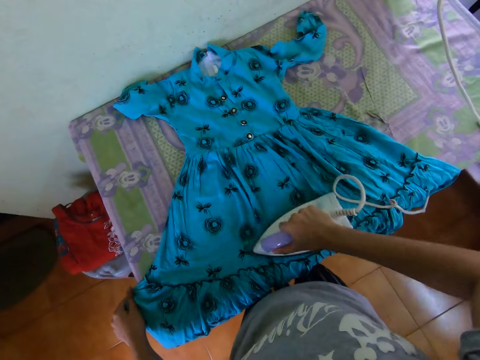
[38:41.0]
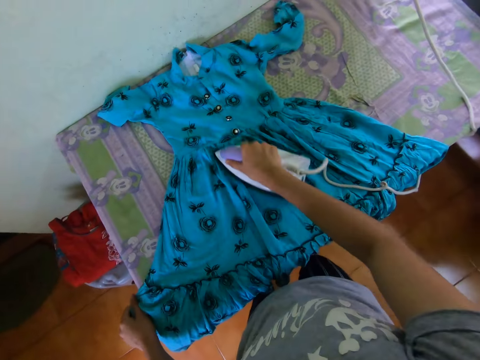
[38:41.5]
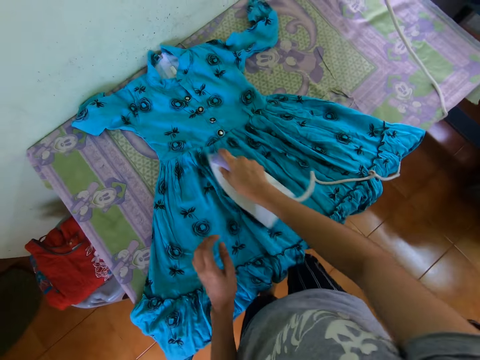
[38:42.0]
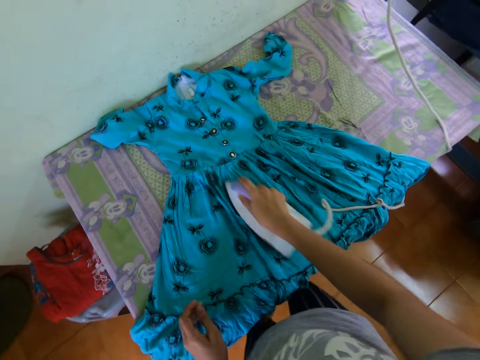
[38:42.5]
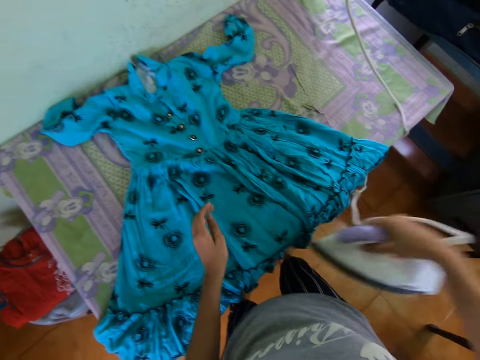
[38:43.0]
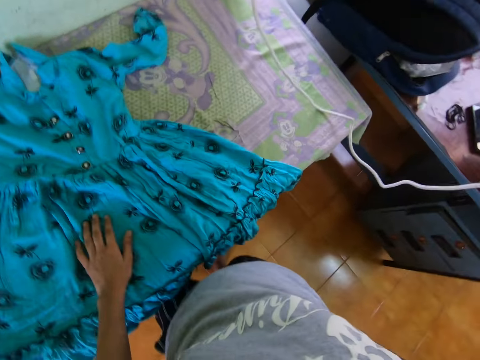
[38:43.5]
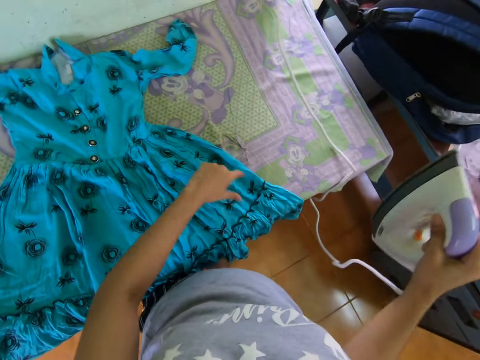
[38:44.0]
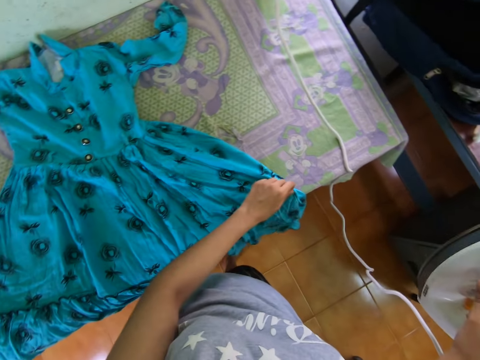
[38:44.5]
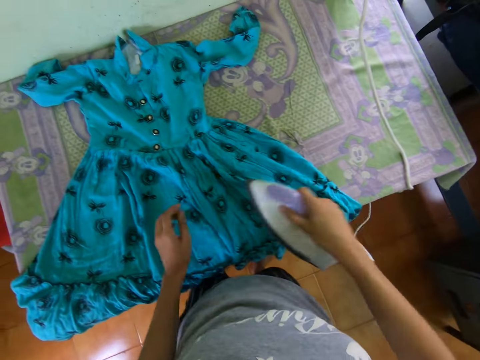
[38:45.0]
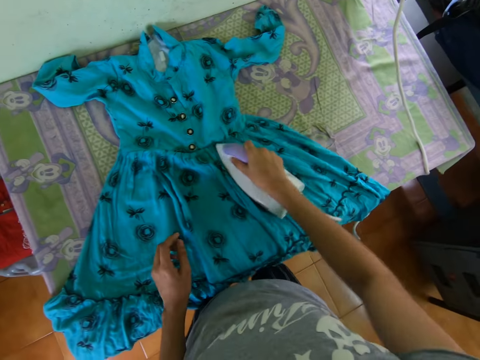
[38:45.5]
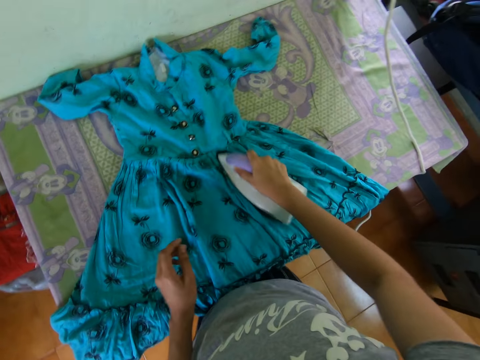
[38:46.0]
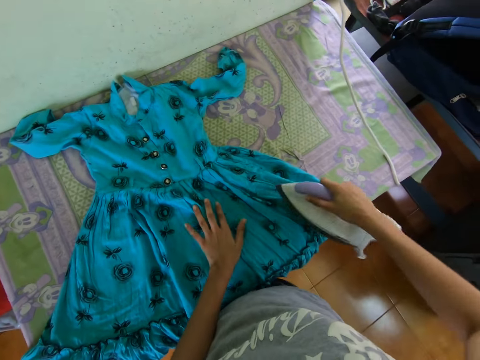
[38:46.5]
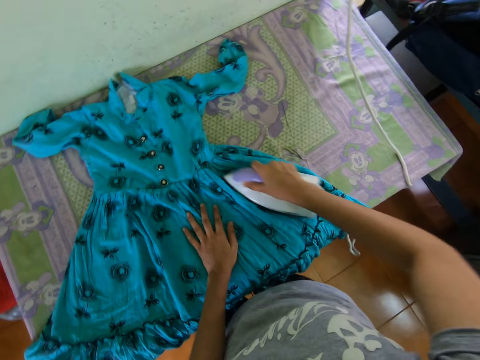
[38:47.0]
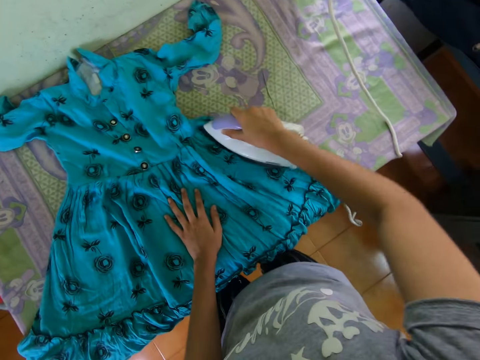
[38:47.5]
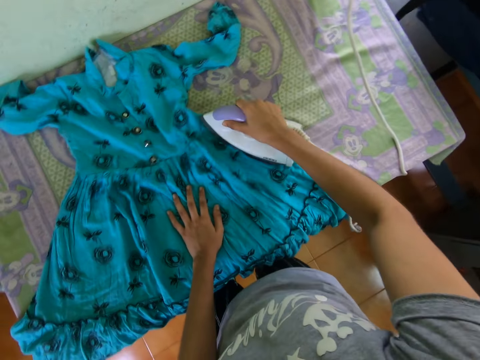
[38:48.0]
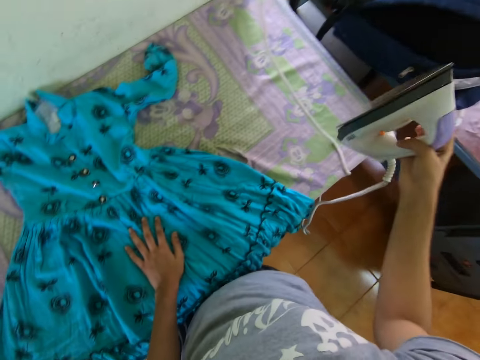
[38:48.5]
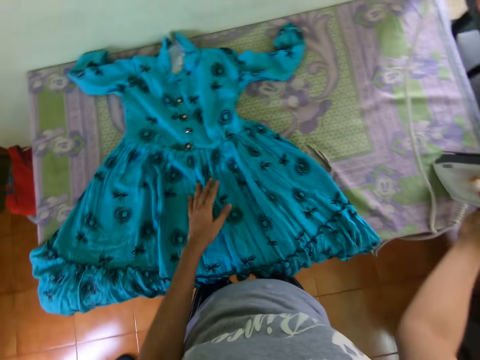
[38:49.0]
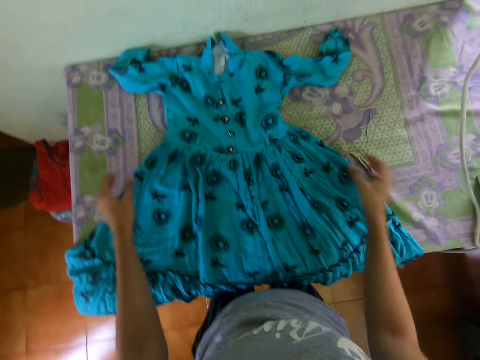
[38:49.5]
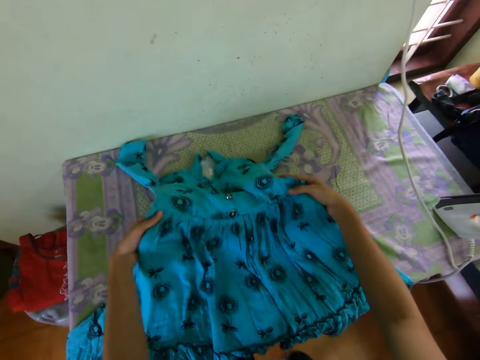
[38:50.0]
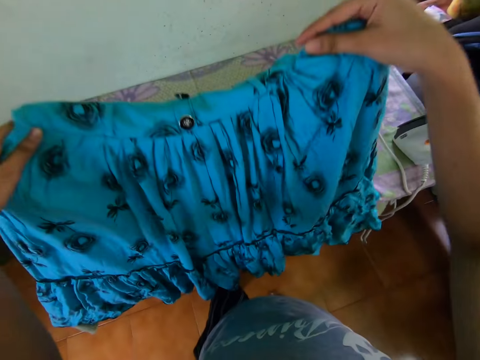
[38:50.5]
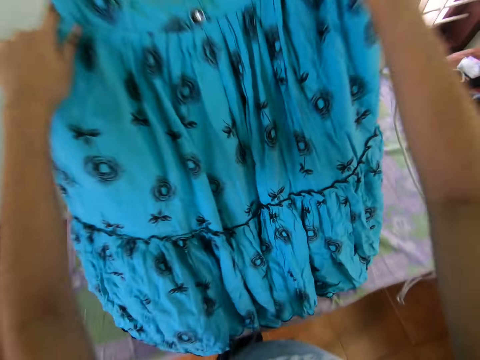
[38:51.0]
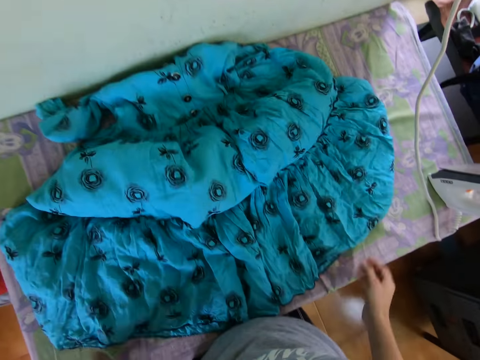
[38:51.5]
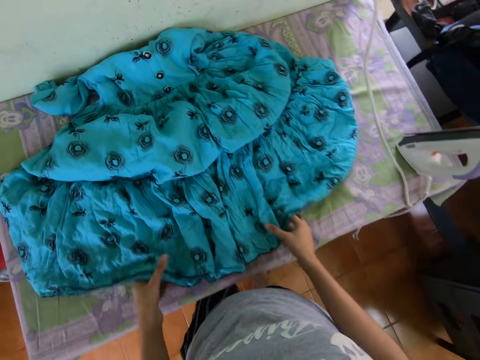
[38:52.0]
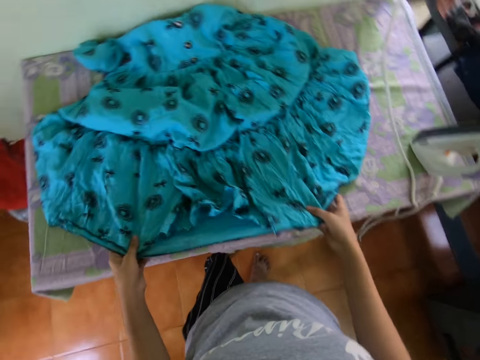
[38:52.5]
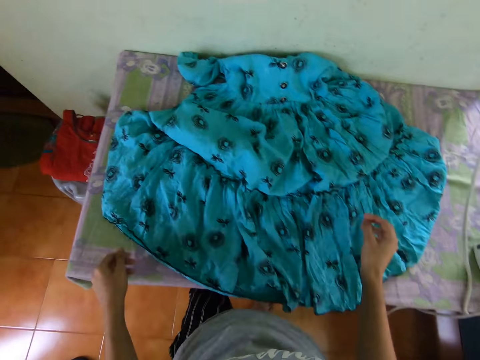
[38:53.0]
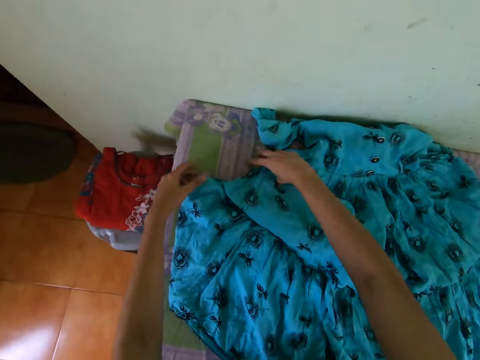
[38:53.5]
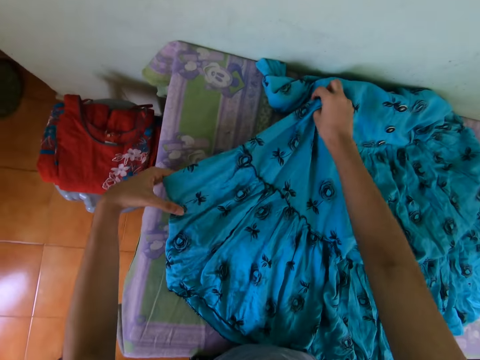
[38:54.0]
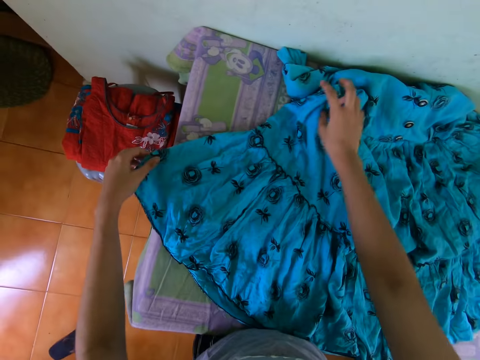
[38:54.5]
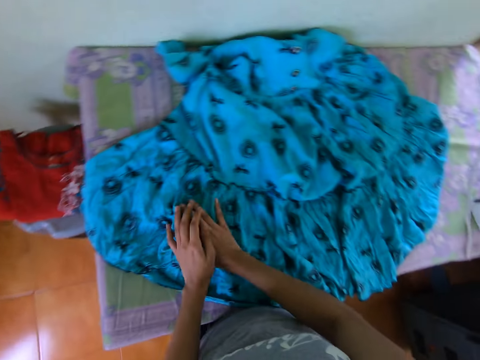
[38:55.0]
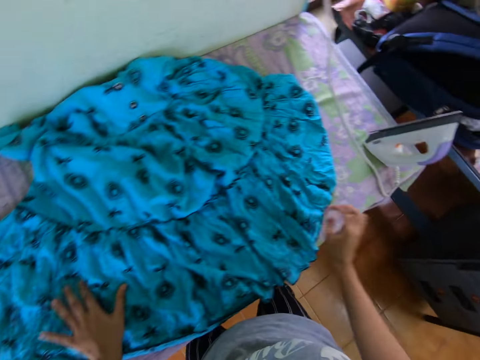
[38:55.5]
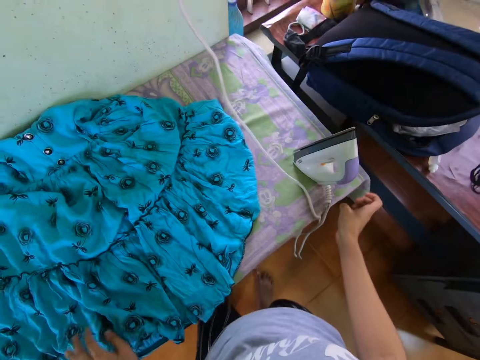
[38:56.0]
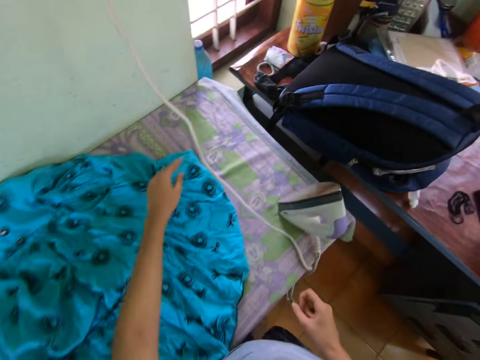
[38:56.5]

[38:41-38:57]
The camera wearer places the cloth iron on the table. They lift the dress. They drop the dress on the table. They stretch the dress. They unfold the cloth.

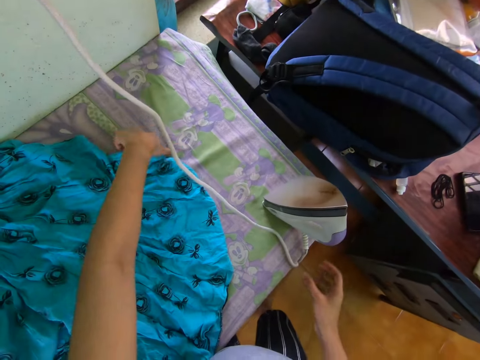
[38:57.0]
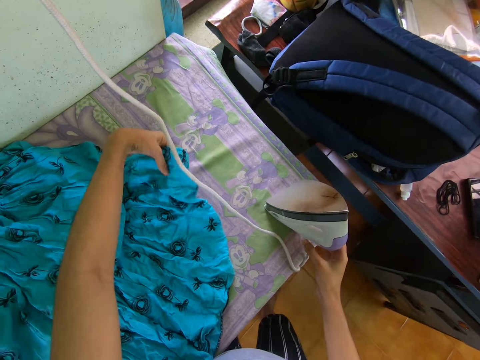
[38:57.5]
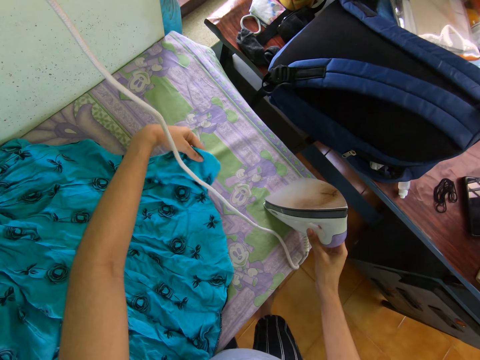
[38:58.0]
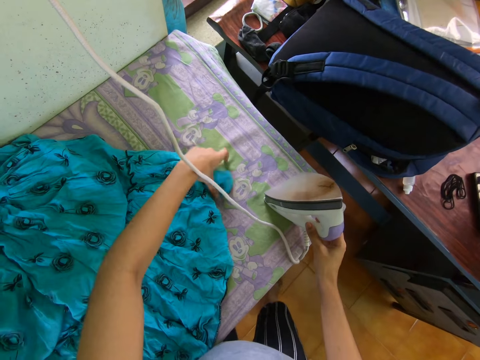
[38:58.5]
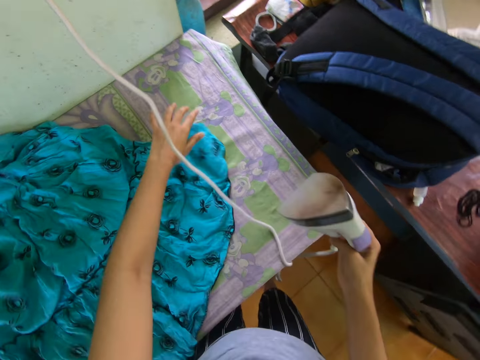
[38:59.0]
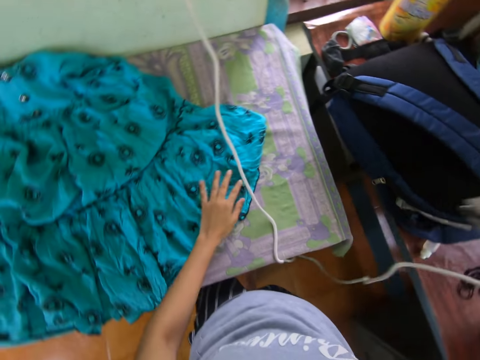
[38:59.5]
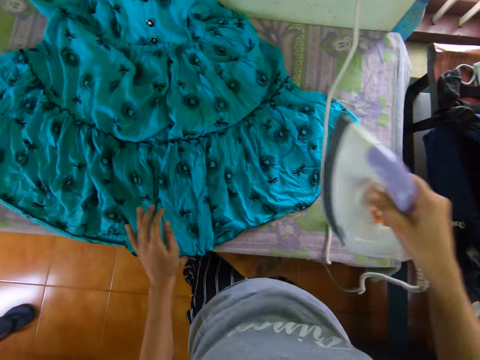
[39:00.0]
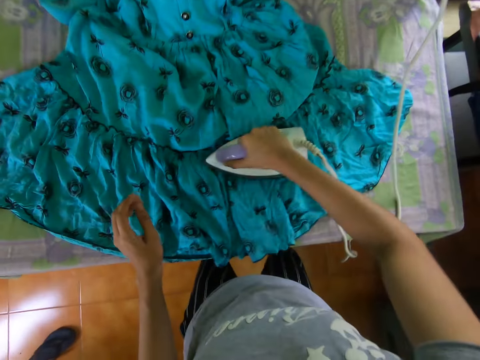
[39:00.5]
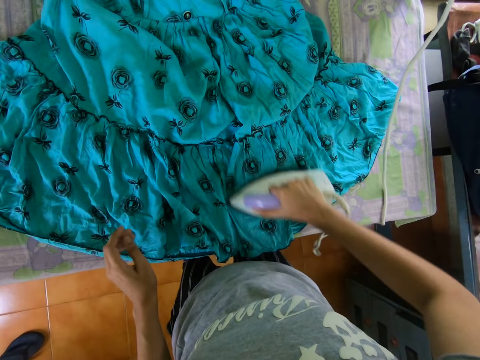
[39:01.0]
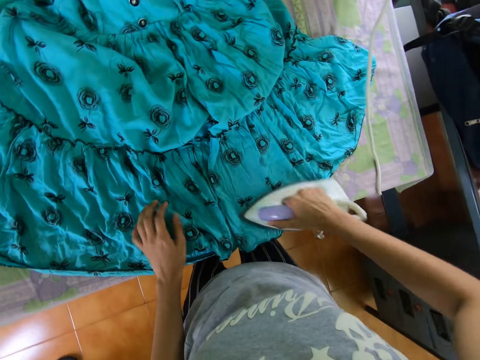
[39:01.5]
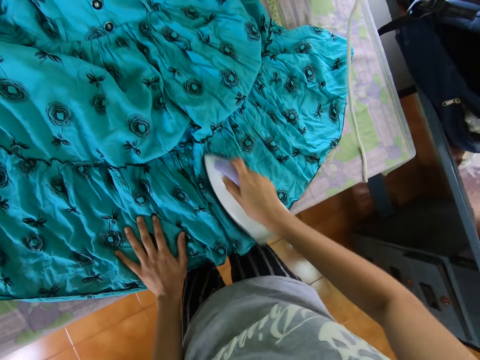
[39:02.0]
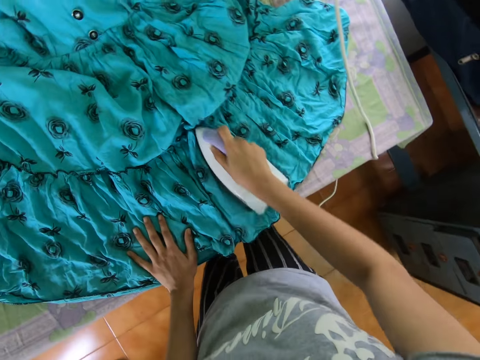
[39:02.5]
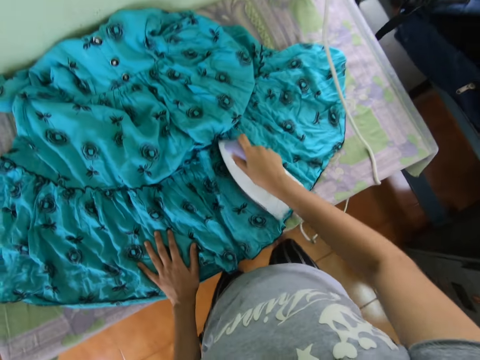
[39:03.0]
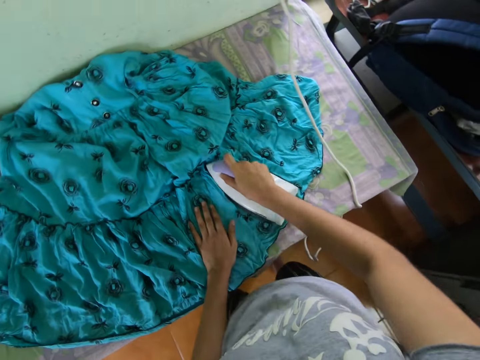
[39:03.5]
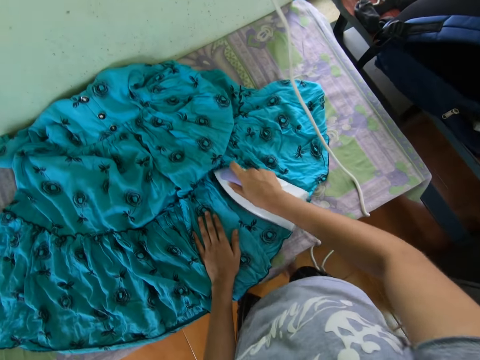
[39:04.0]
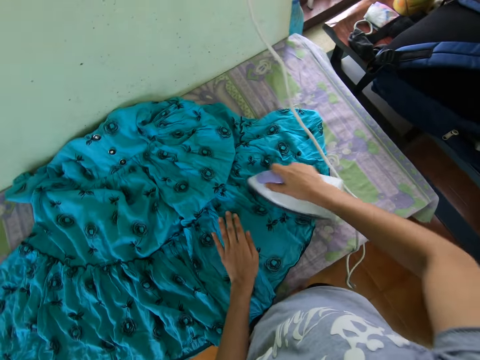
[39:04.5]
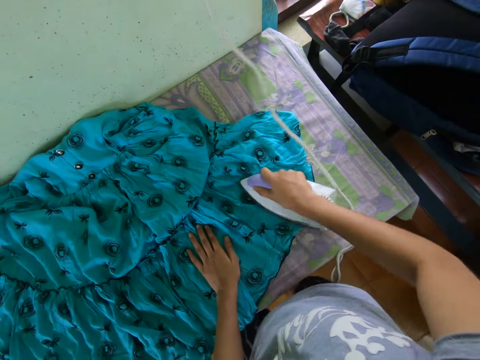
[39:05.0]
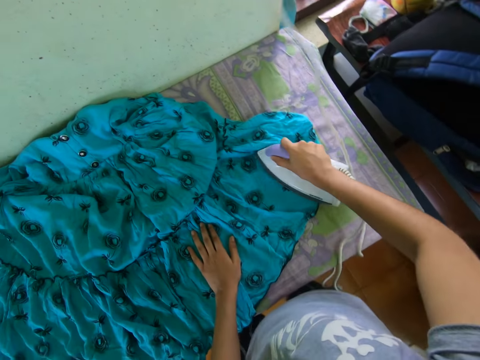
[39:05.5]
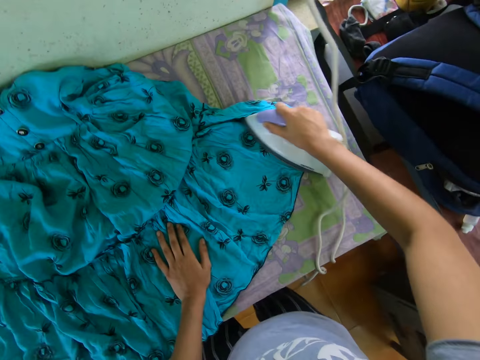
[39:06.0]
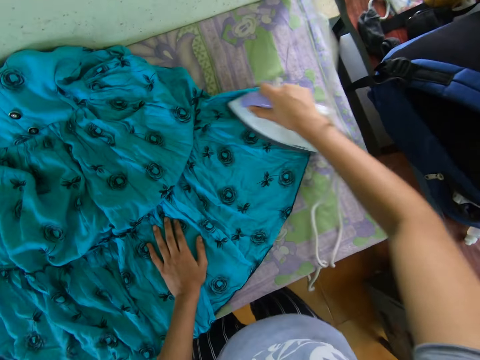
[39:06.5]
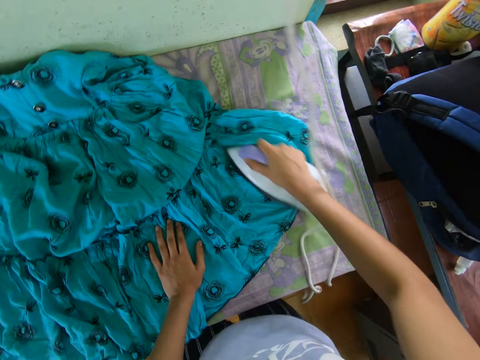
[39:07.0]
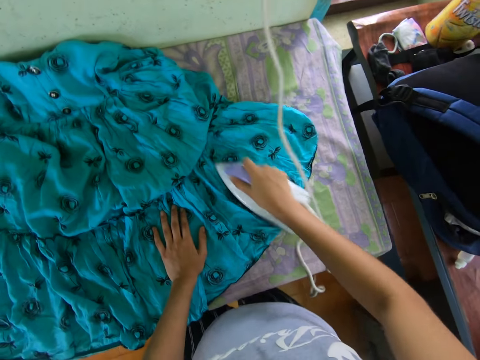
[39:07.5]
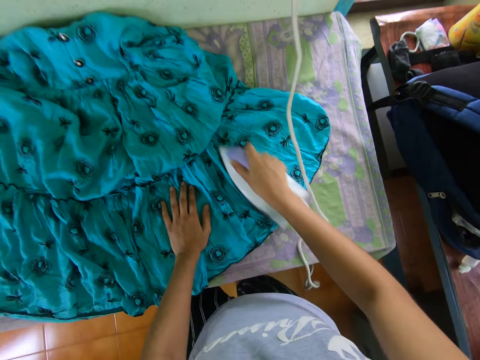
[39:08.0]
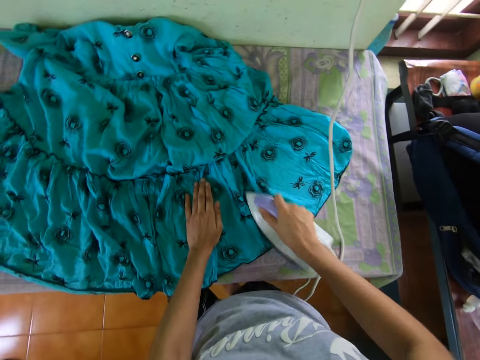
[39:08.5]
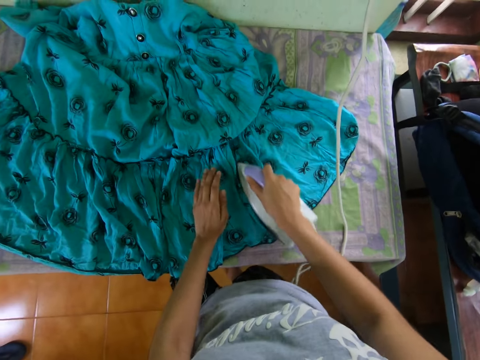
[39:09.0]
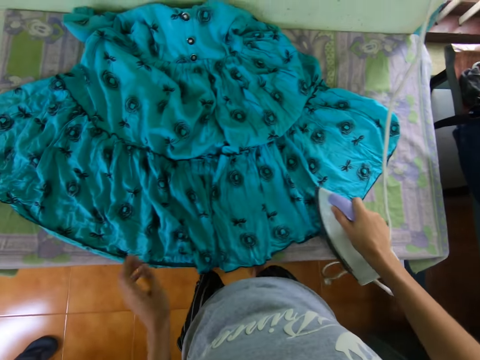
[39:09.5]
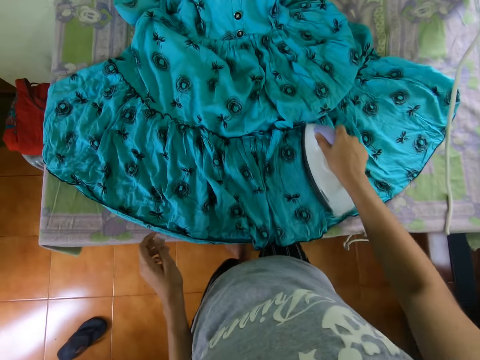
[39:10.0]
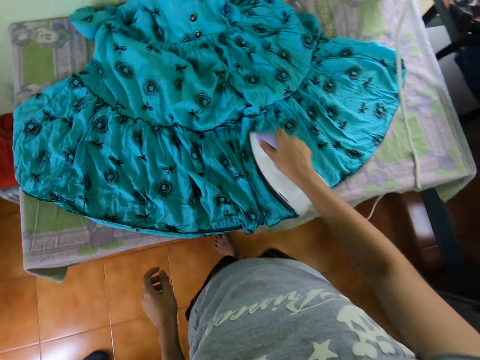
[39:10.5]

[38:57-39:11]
The camera wearer picks up the cloth iron. They iron the cloth with the iron.
